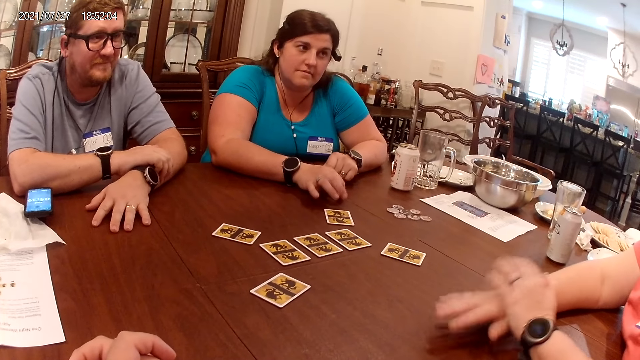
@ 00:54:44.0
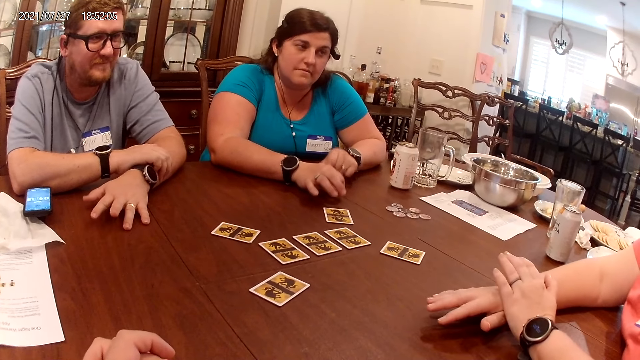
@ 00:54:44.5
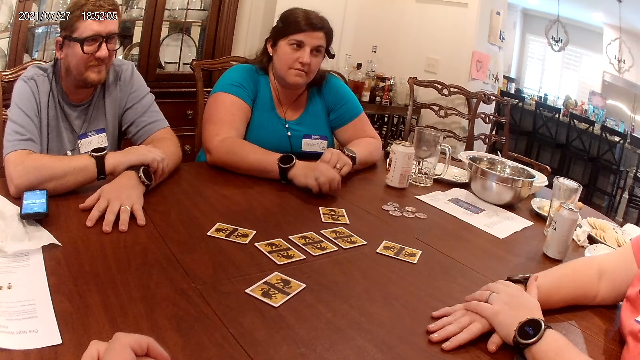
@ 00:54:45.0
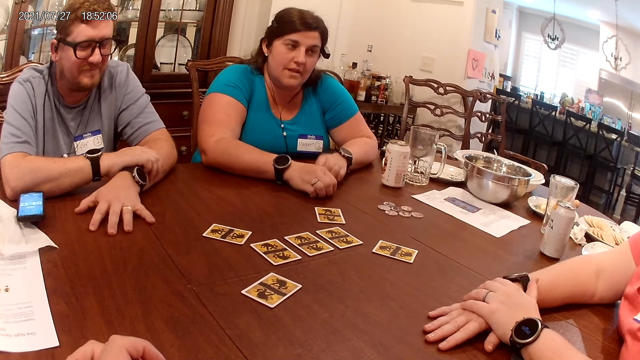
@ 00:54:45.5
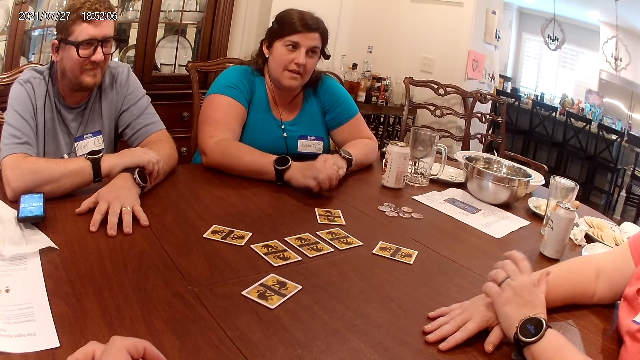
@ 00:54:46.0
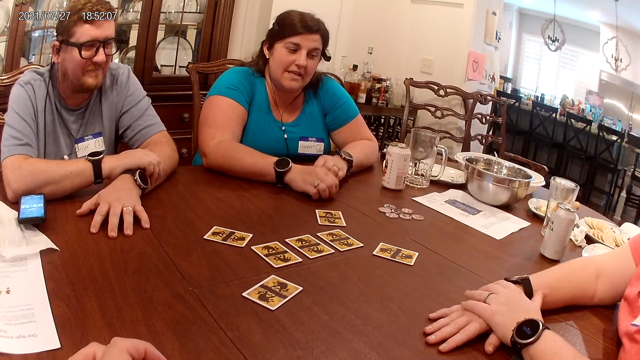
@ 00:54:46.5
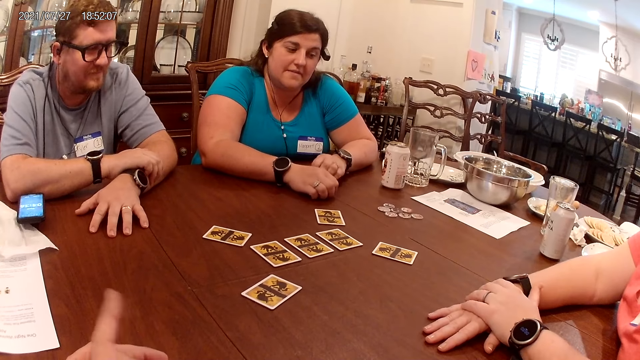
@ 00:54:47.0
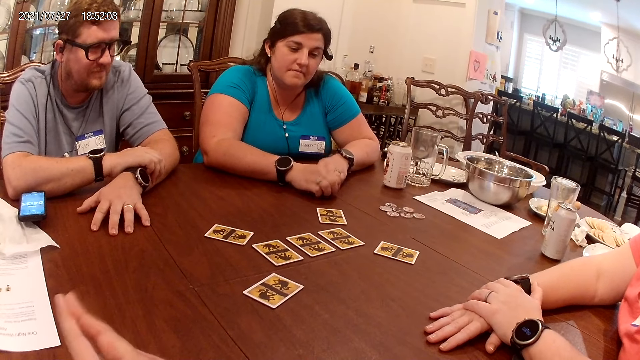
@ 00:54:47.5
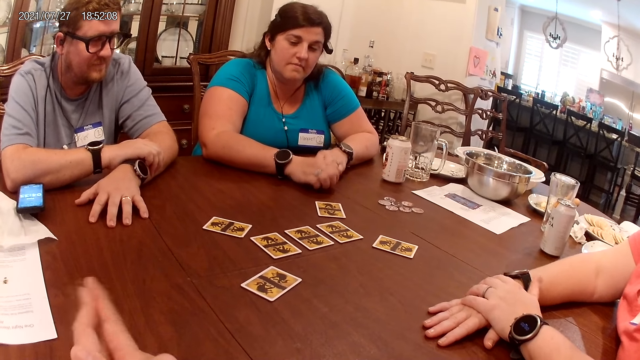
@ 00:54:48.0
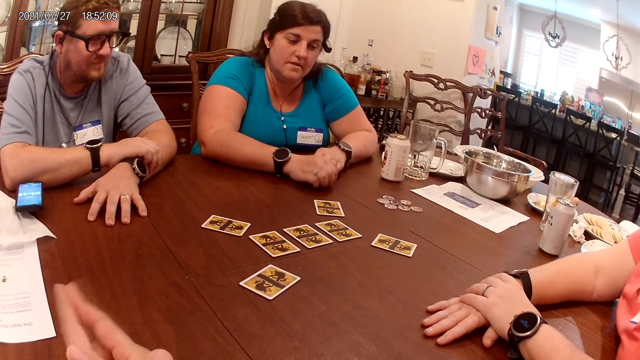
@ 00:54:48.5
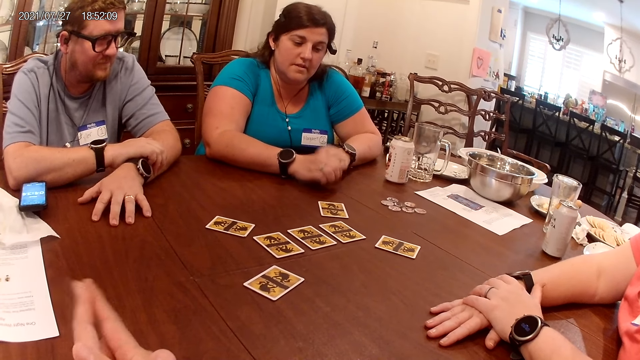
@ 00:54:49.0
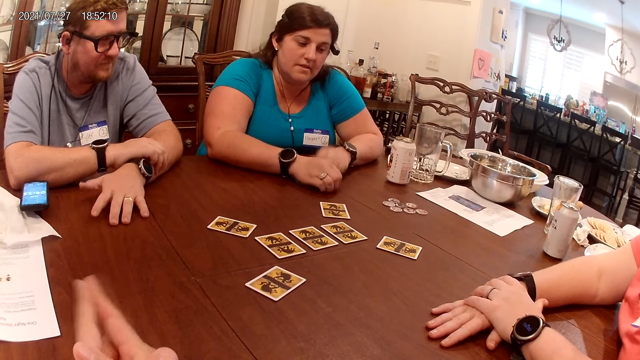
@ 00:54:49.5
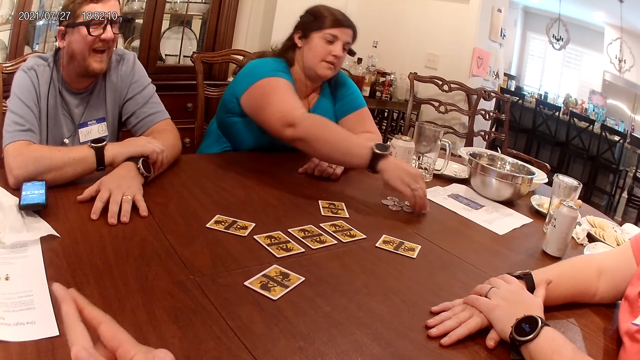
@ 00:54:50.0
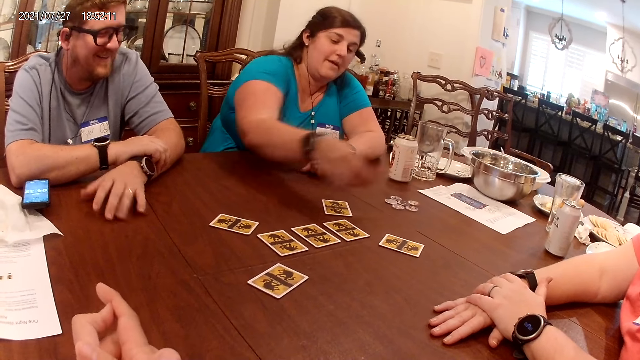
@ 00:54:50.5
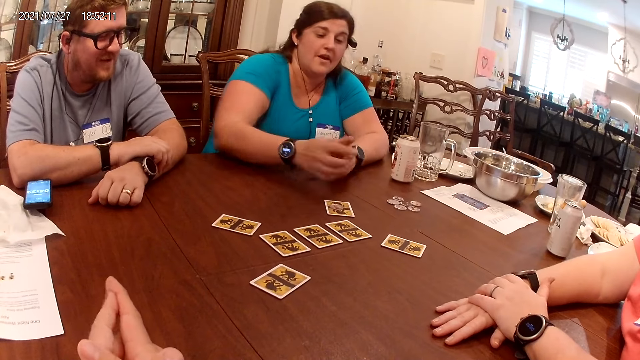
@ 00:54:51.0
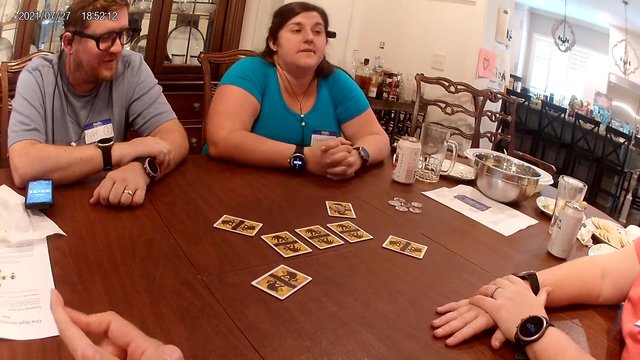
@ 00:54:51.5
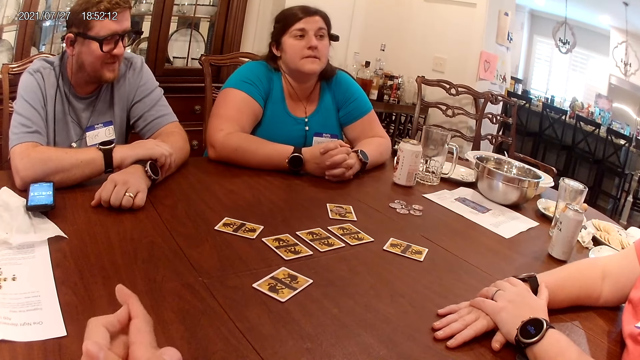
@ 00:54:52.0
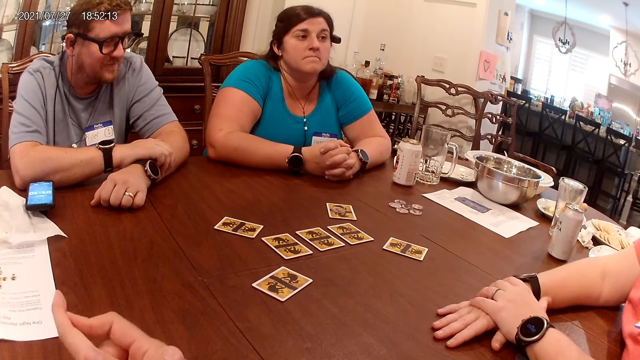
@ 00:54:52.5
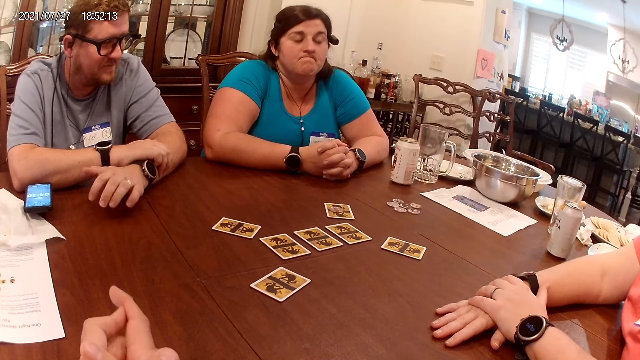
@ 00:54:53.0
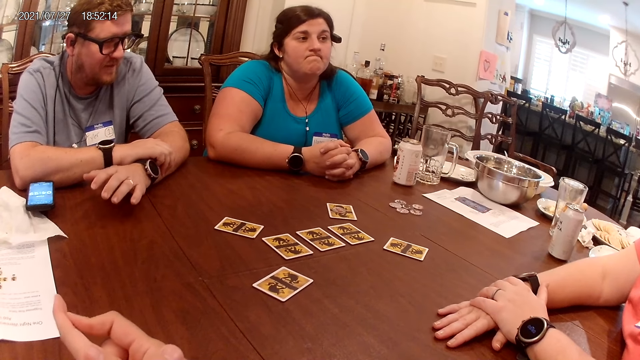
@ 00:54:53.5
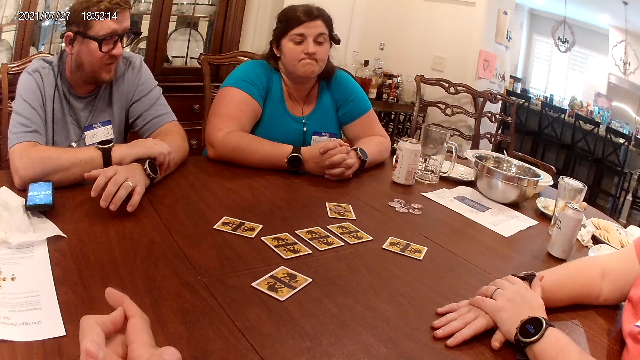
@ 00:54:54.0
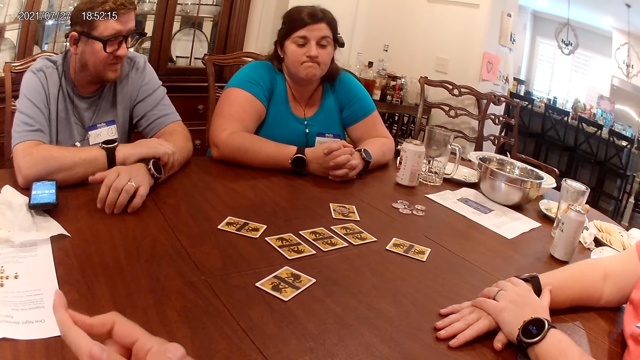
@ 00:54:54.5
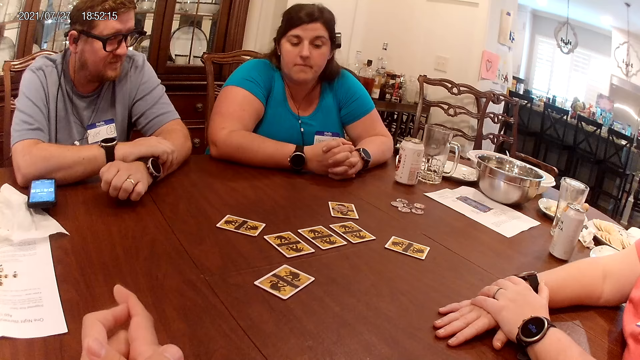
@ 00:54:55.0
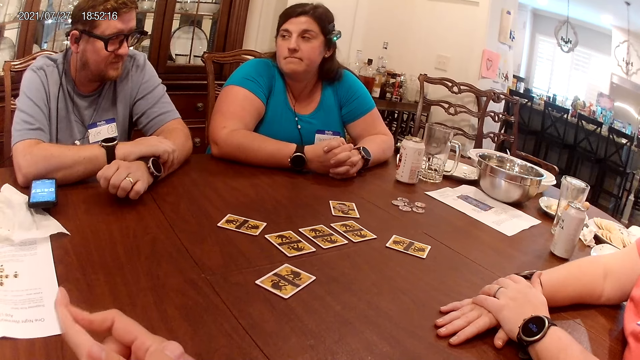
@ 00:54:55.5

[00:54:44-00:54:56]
The woman repositions a game piece on the table with her right hand.

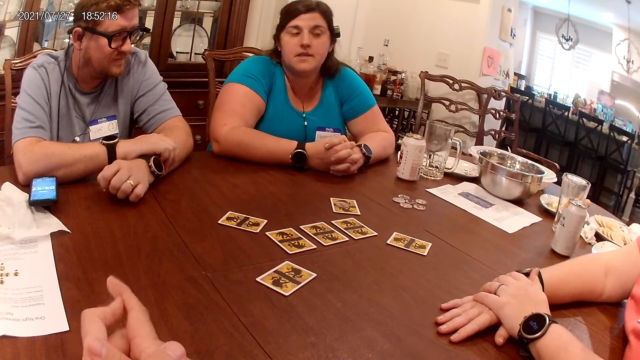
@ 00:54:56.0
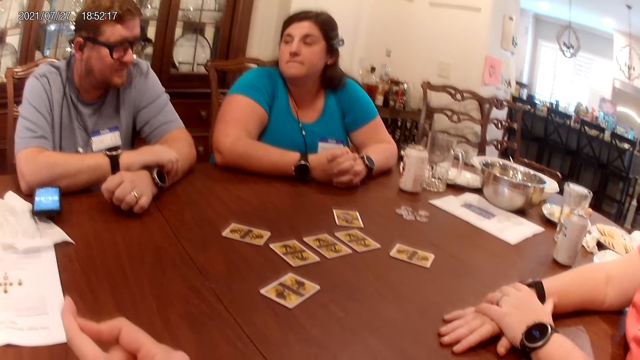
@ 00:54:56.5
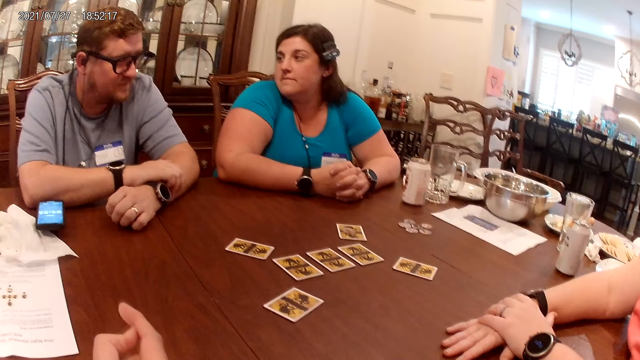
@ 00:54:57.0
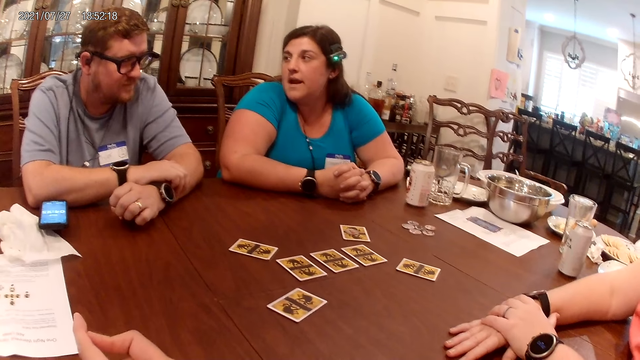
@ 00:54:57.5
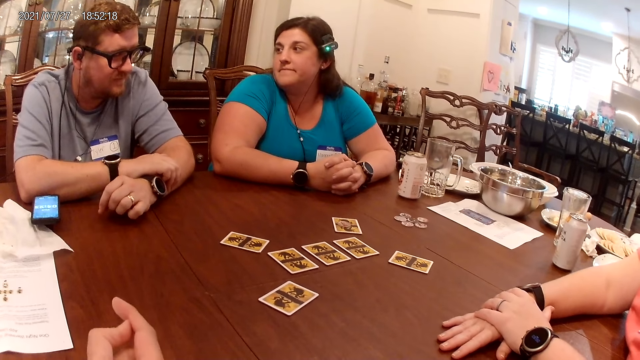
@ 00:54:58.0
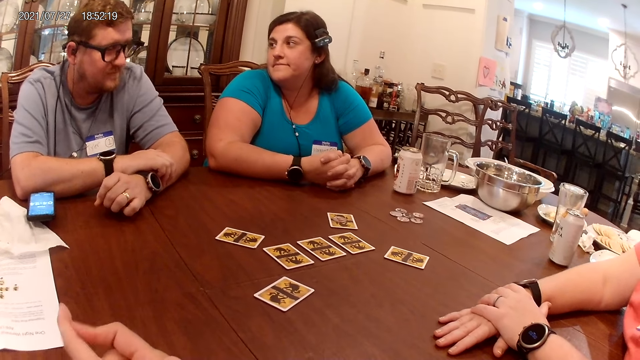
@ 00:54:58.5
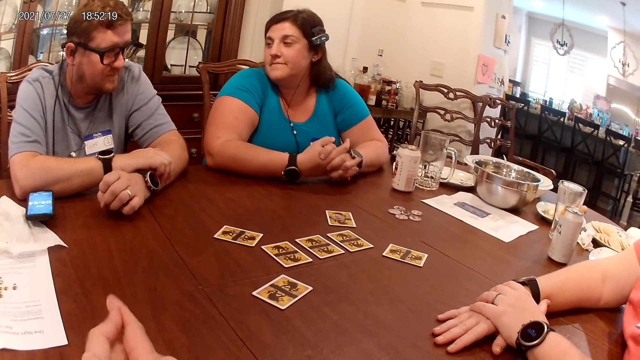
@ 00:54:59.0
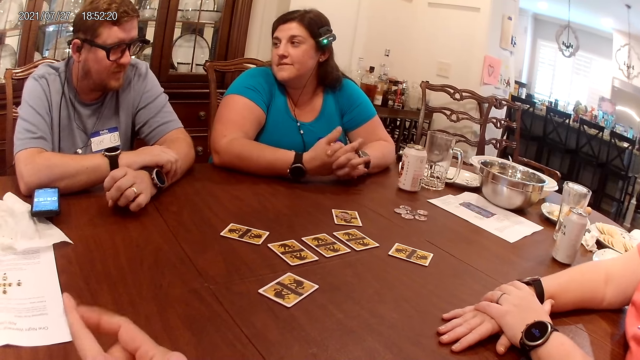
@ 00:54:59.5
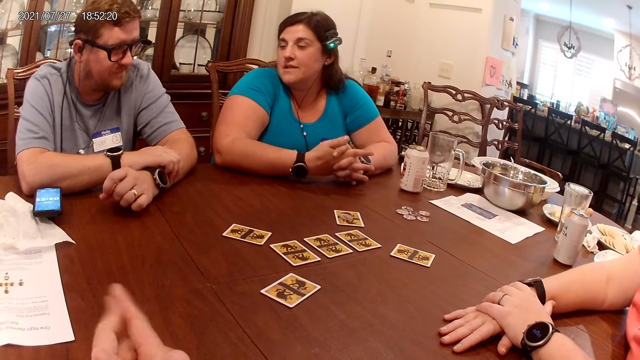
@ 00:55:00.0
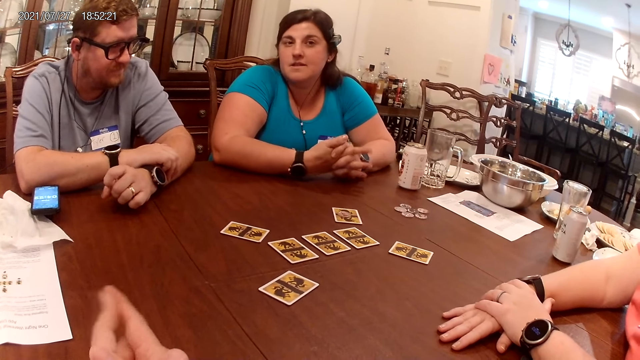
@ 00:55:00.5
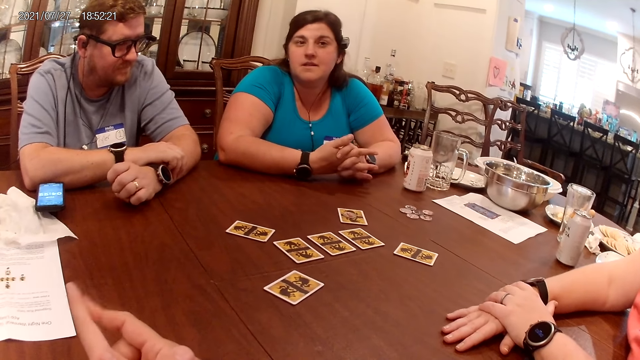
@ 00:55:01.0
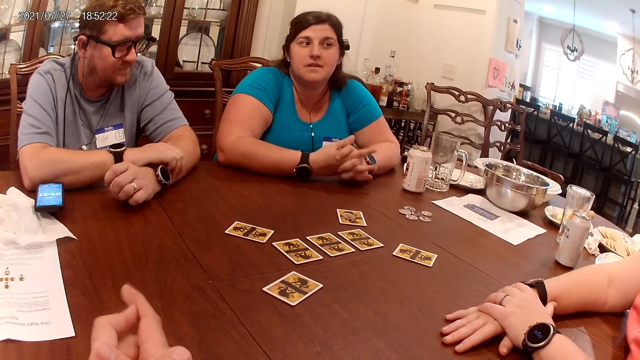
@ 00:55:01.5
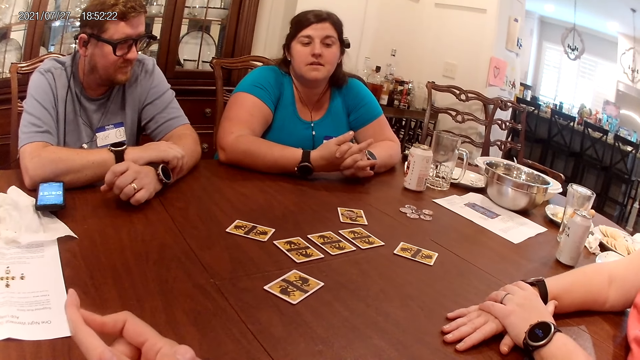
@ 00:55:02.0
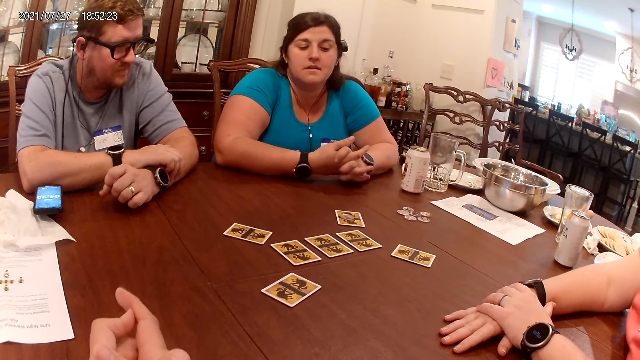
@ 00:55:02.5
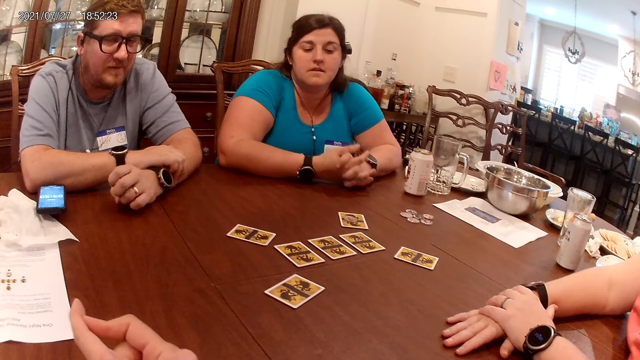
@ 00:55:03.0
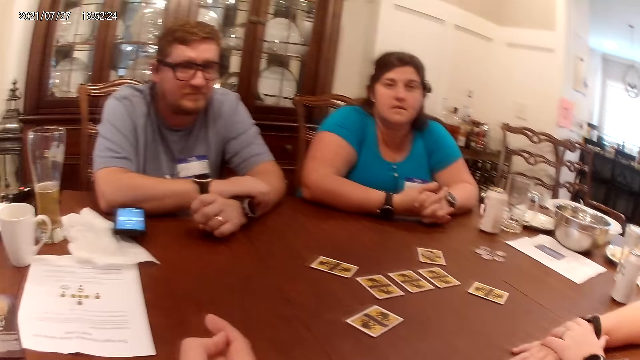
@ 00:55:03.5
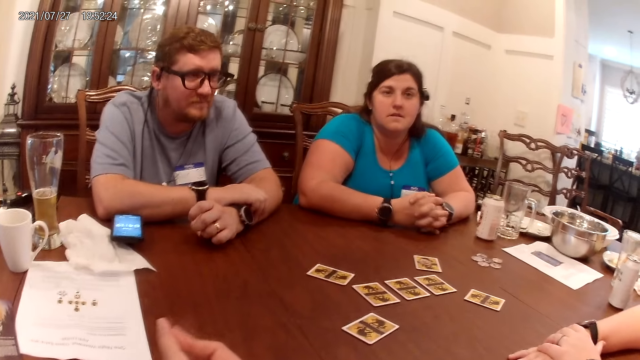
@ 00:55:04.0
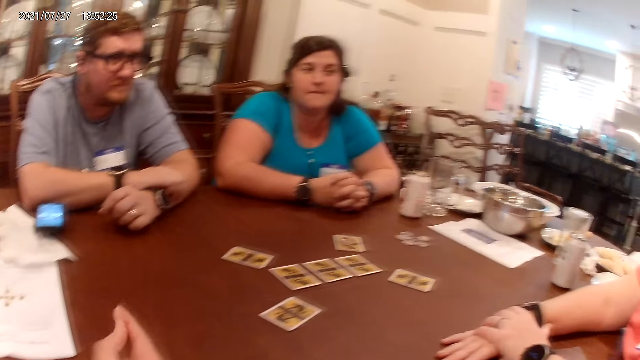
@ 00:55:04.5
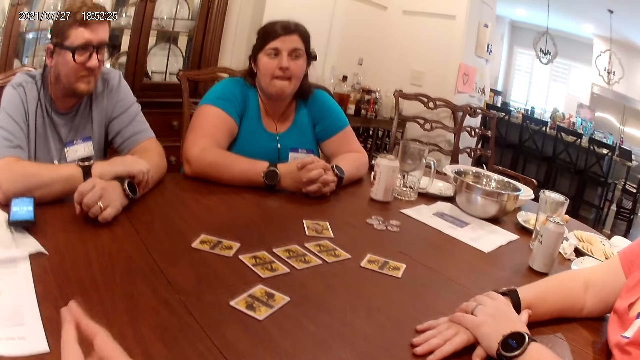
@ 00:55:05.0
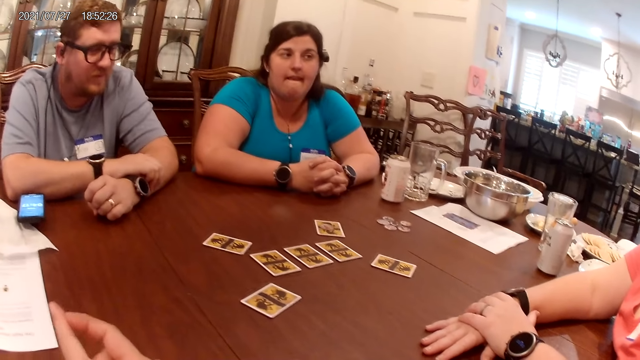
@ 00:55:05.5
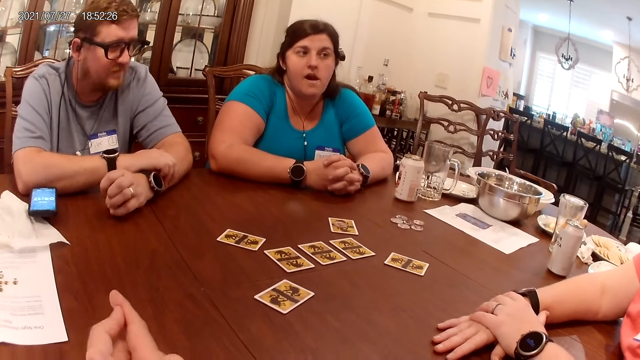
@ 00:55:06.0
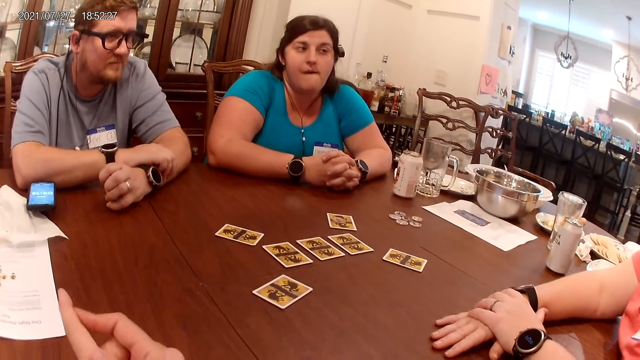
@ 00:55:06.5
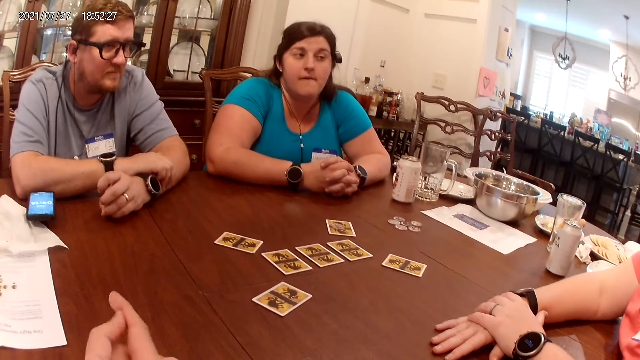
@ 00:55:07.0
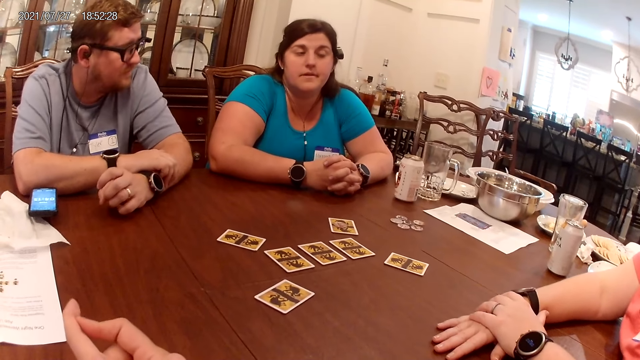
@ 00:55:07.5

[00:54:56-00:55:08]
A woman converses with a man.
